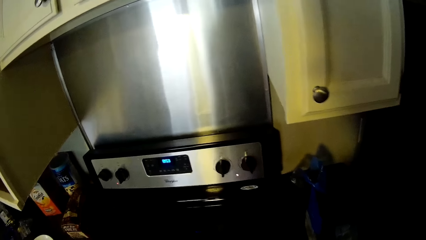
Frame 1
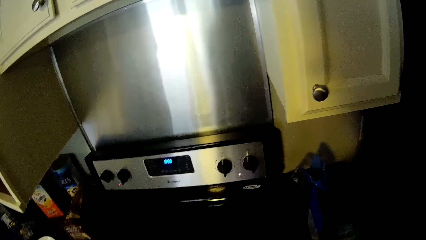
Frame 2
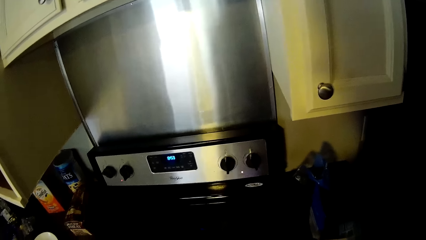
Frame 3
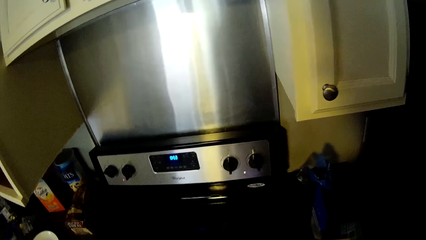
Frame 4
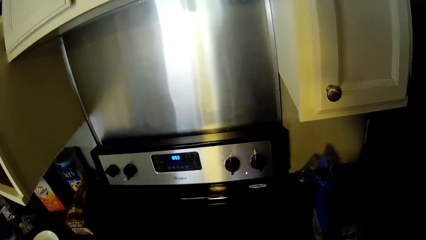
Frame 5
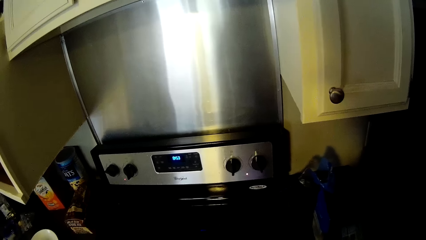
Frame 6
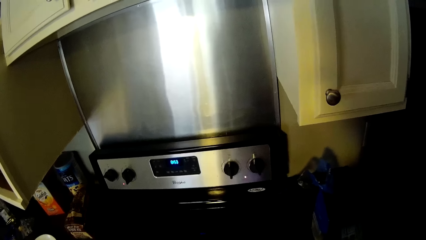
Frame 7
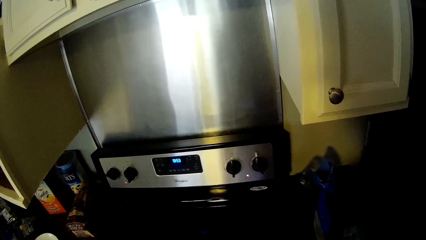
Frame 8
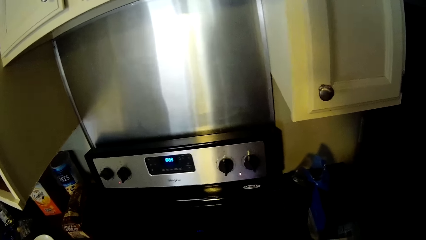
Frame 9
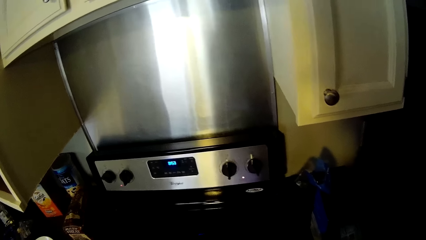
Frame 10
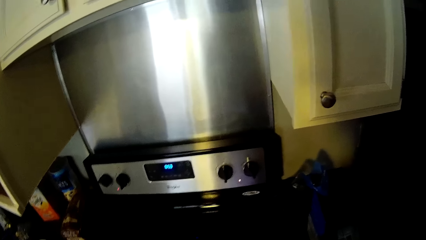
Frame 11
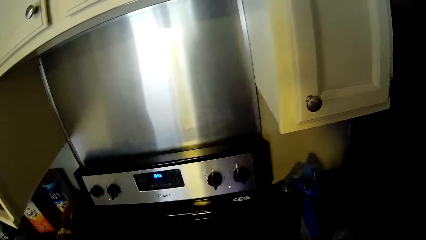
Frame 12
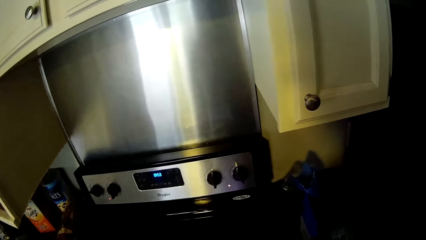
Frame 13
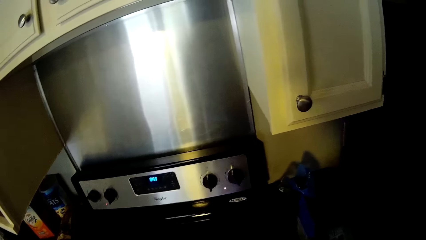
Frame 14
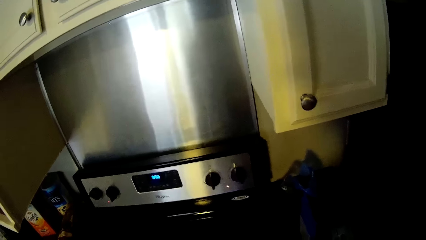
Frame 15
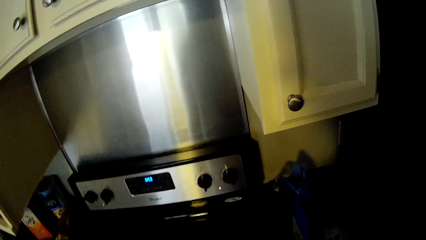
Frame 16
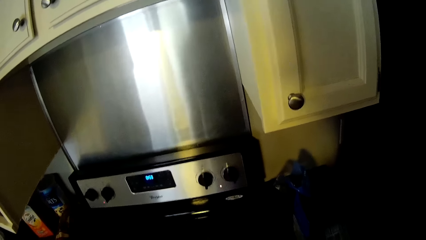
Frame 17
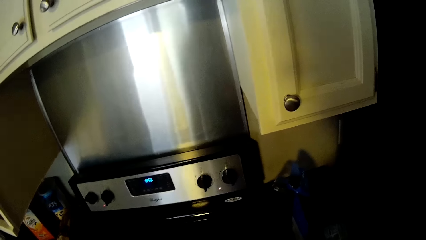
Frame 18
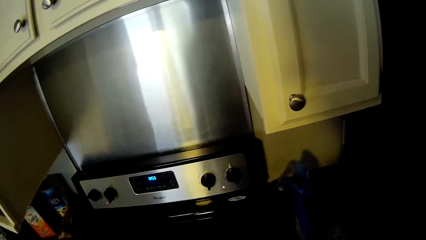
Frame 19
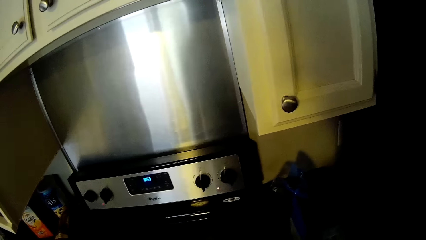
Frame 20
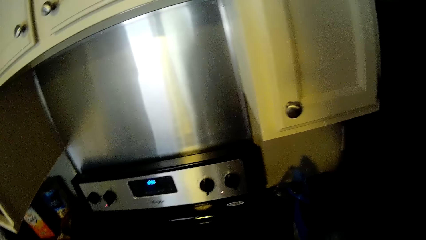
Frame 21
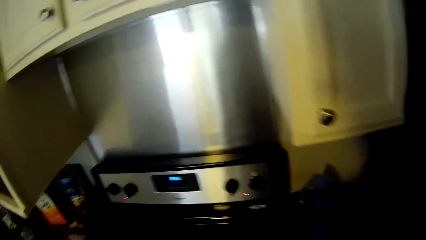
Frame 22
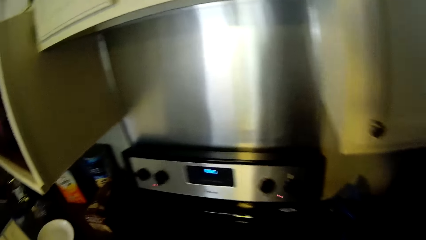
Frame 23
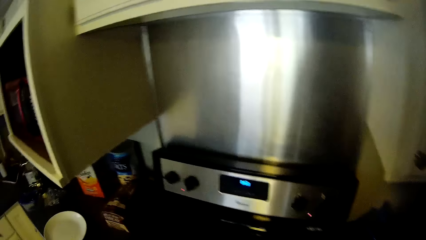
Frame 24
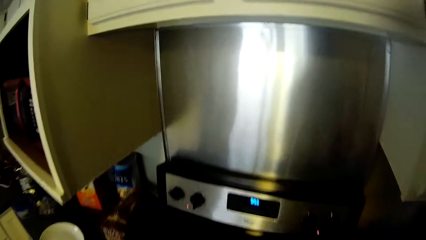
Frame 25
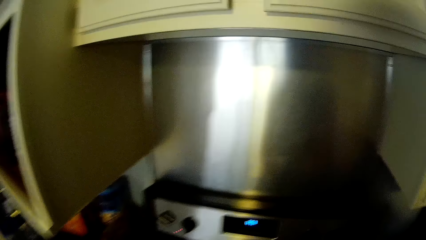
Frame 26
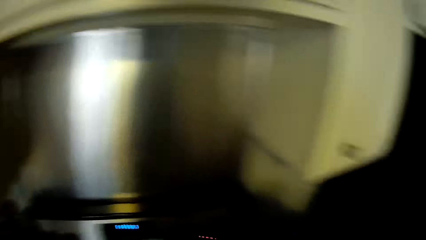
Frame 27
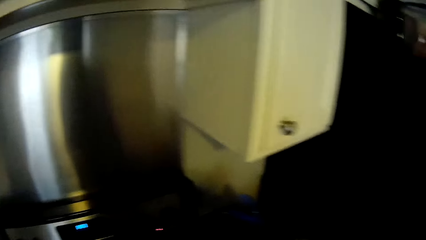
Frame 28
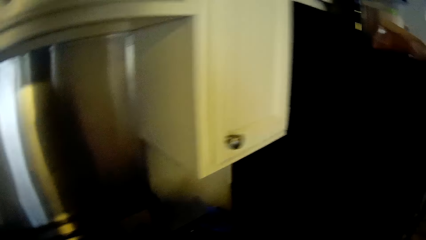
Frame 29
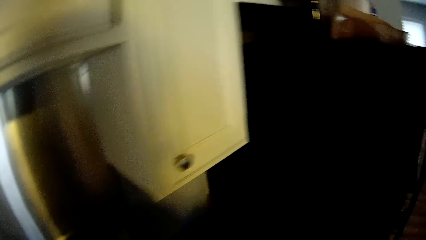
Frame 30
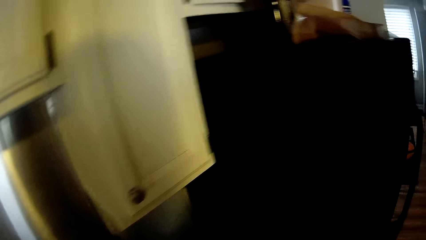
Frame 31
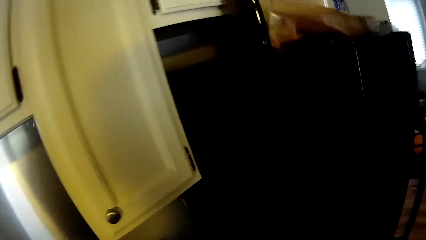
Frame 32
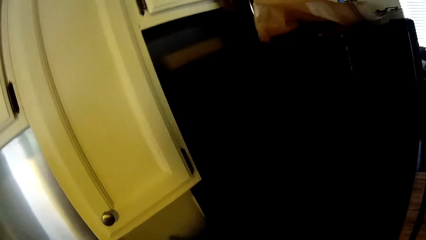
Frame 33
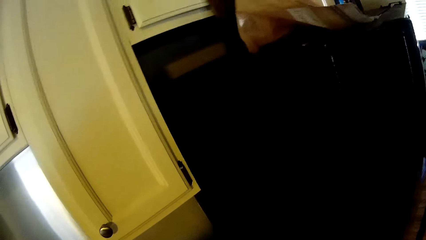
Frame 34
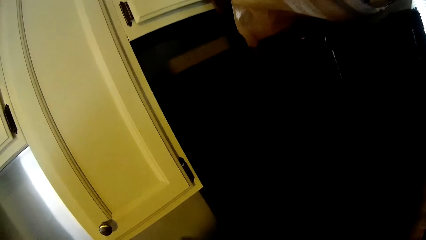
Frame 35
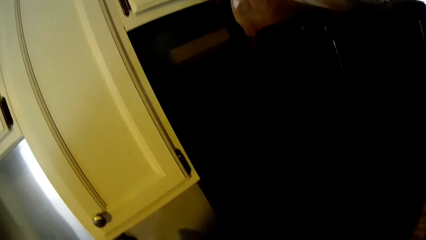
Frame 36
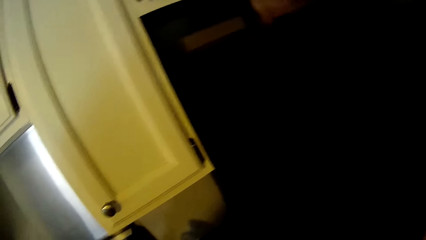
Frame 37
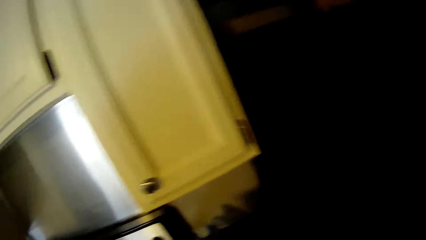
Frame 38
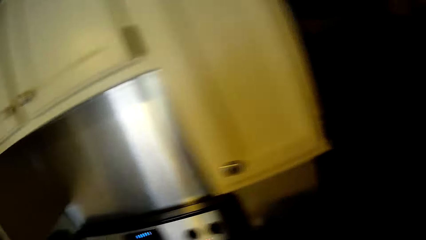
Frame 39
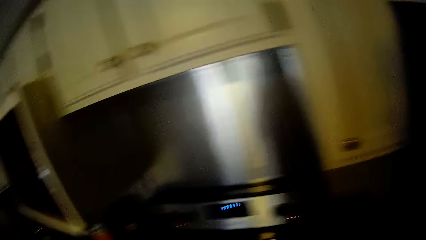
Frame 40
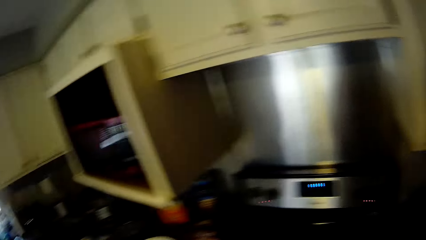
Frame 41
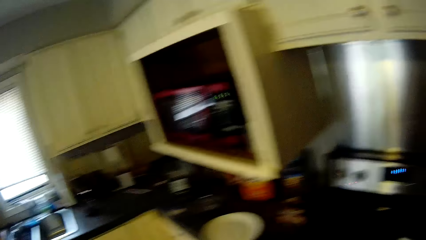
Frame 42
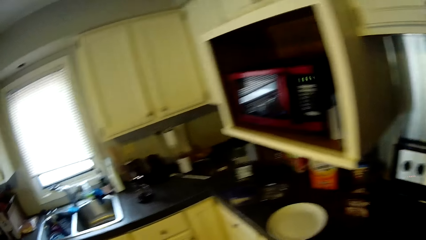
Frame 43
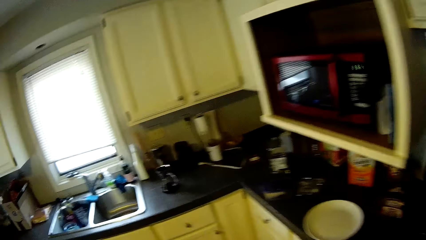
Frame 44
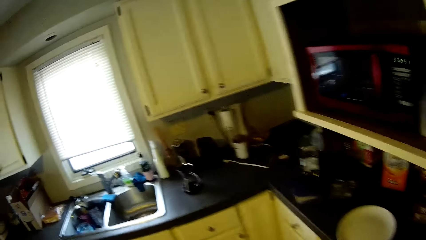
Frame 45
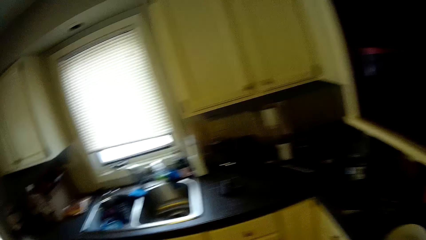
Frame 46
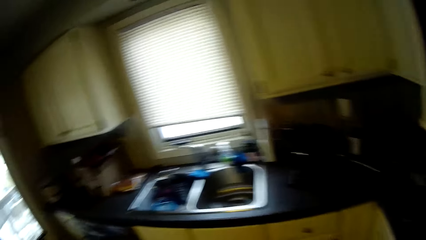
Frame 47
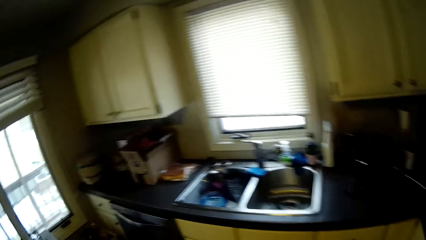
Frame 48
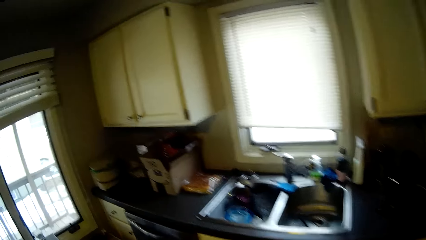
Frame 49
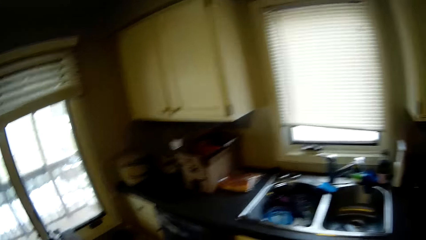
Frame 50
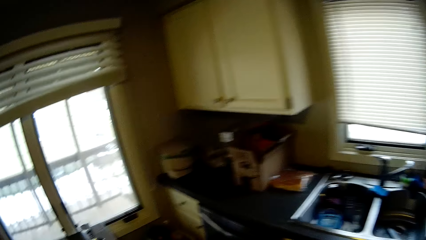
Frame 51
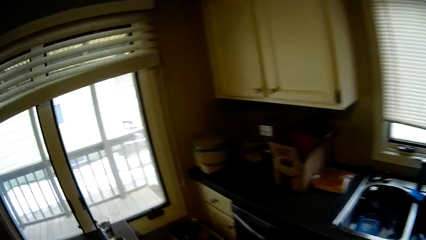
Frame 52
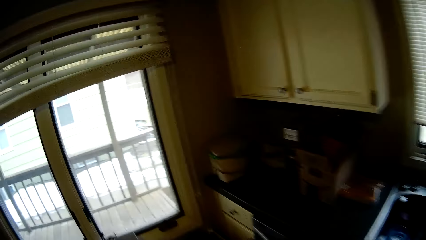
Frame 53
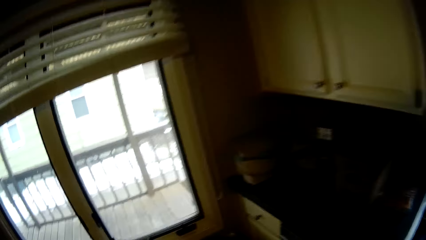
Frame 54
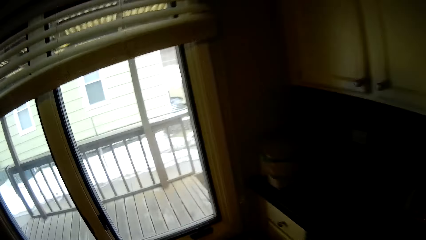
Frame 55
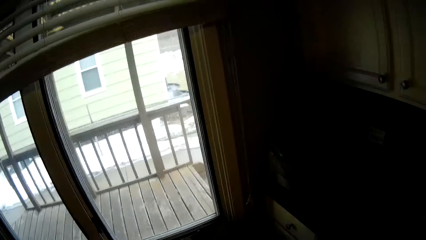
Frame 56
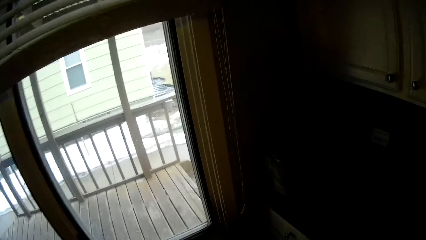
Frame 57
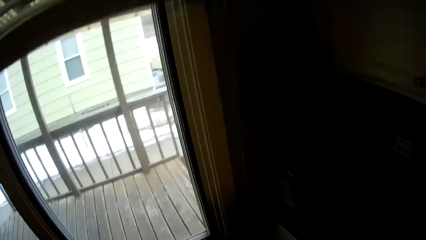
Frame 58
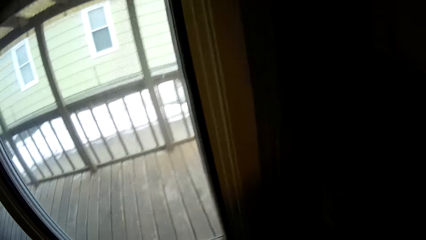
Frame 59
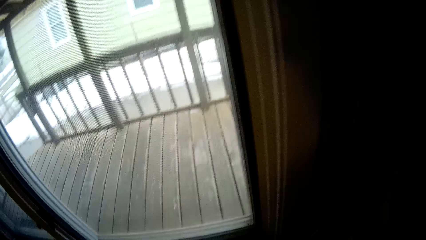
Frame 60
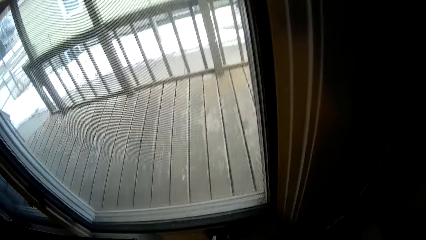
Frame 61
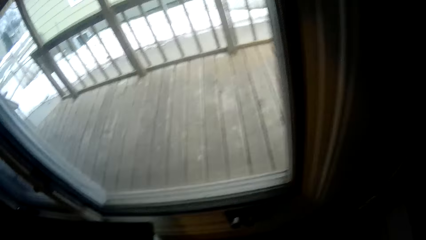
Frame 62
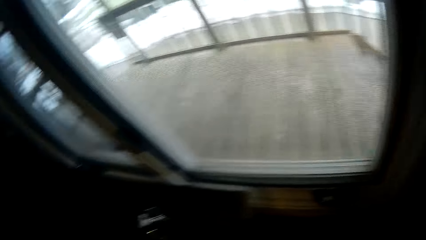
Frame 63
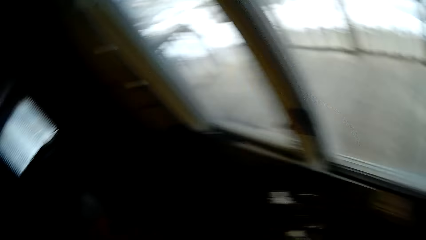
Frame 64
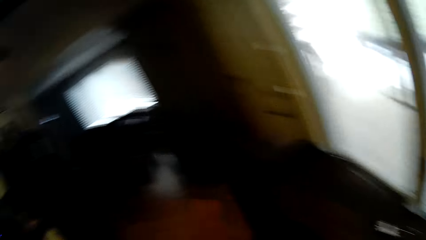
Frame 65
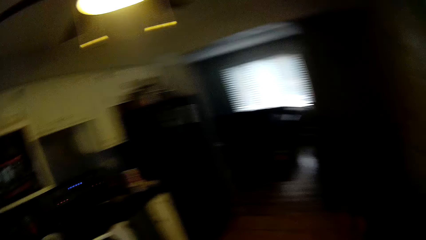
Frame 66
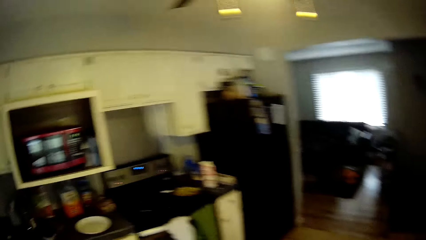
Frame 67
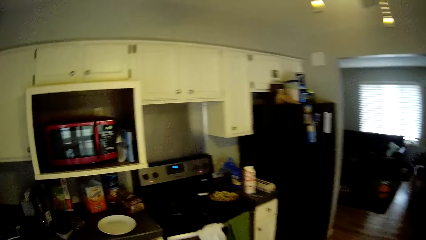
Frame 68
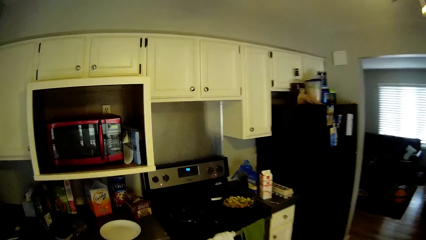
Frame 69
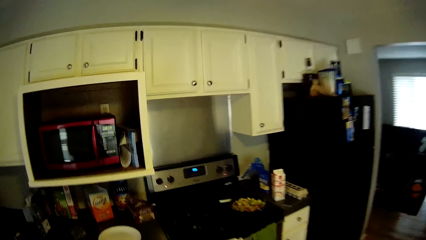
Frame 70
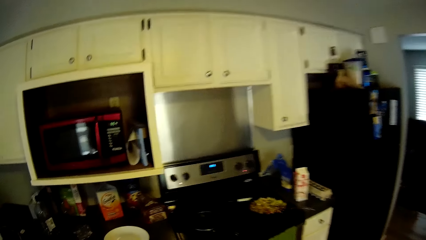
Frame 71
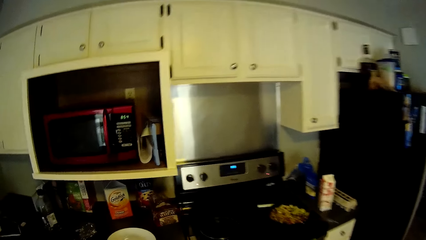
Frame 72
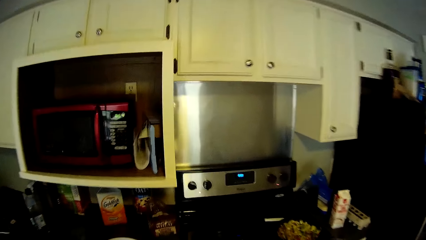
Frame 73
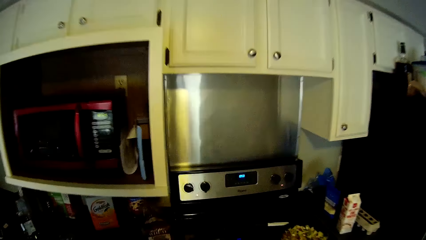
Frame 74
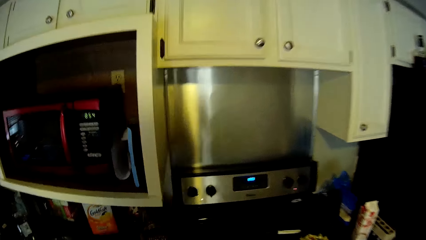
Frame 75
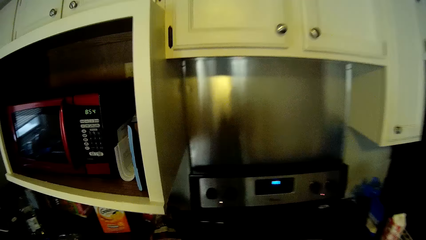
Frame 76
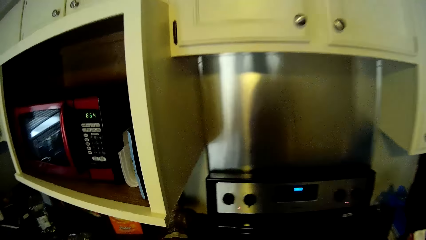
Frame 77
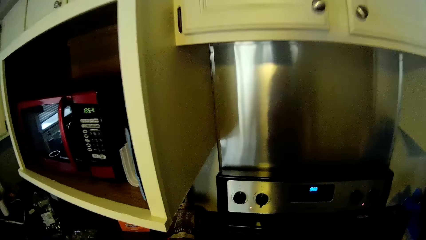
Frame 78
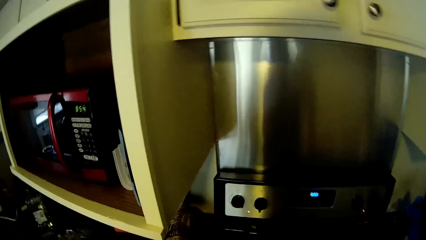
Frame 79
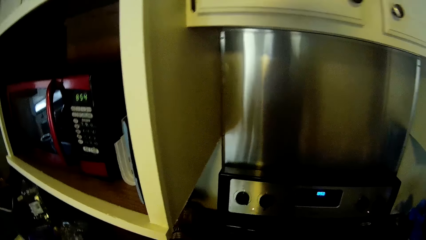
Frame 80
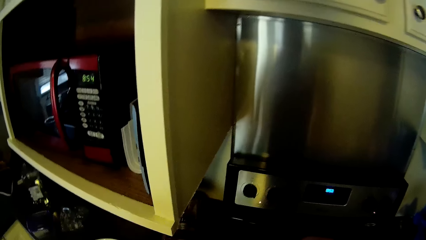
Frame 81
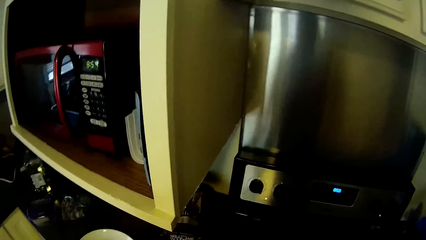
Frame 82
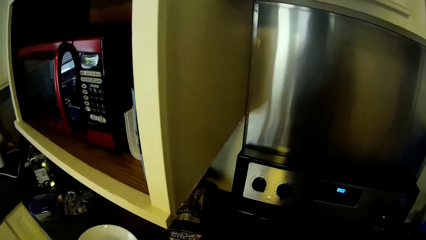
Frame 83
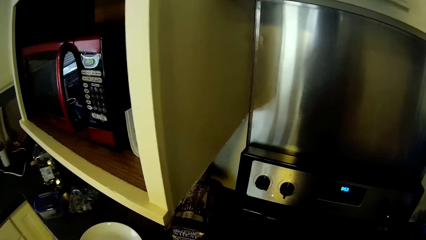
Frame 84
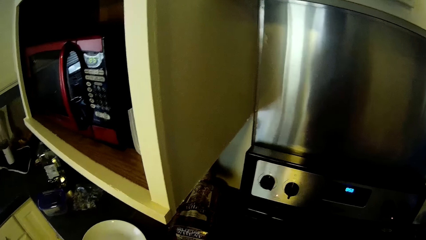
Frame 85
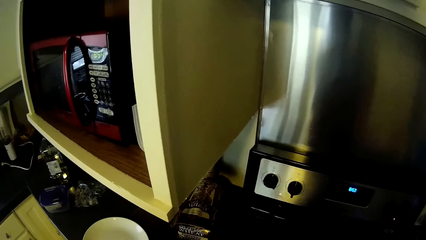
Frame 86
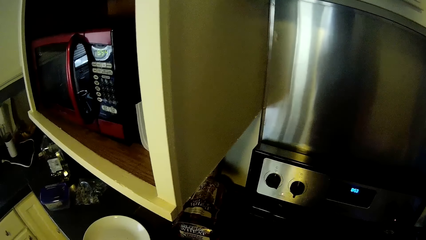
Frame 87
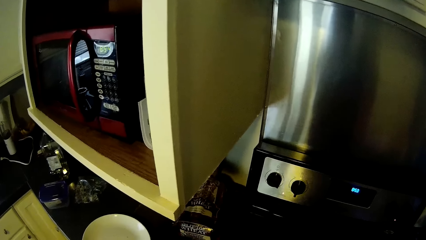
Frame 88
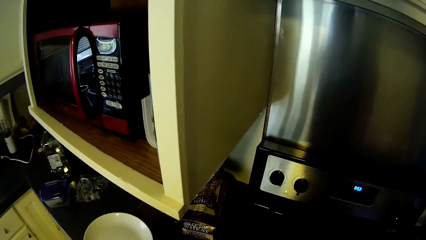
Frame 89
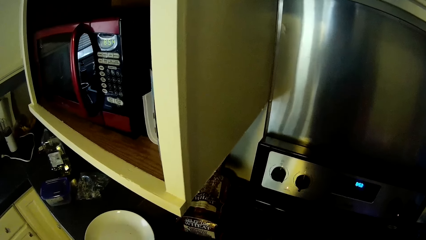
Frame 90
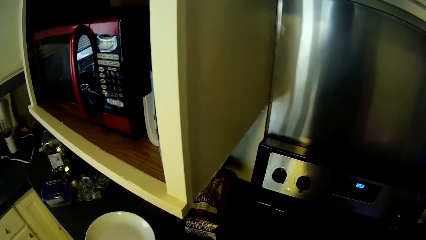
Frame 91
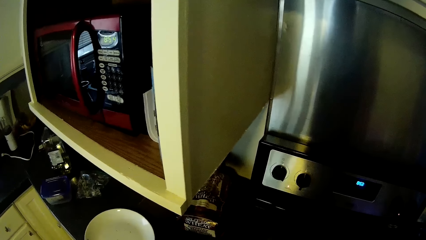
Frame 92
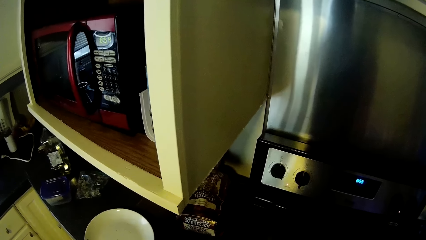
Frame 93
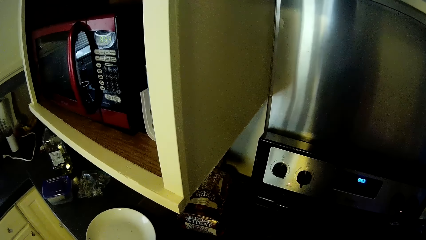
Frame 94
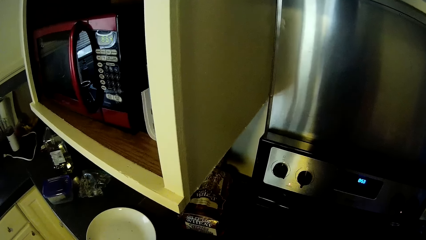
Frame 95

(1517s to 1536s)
The camera wearer stands on the cooker. They walk along the cooker. They walk to the kitchen window. They walk back to the cooker. They stand in front of the cooker.
